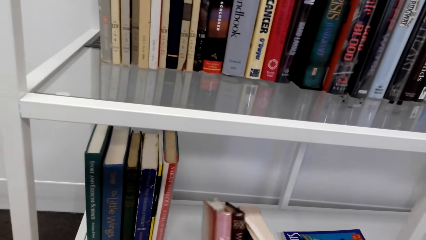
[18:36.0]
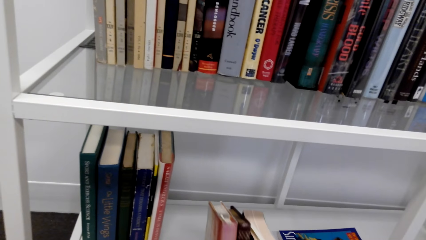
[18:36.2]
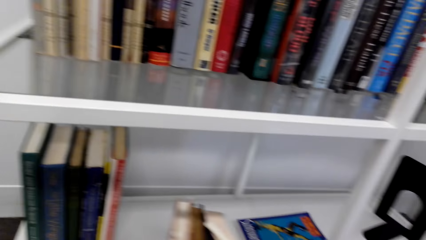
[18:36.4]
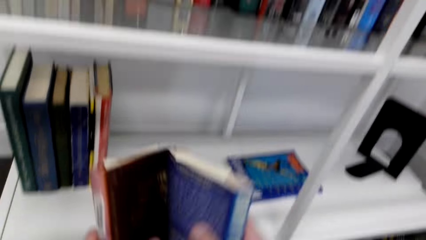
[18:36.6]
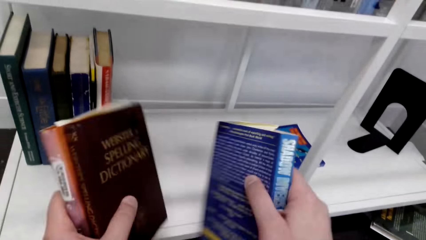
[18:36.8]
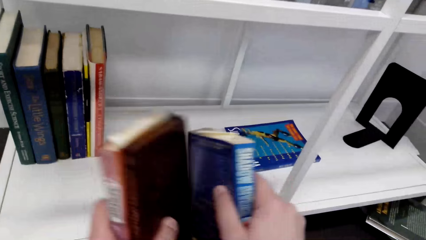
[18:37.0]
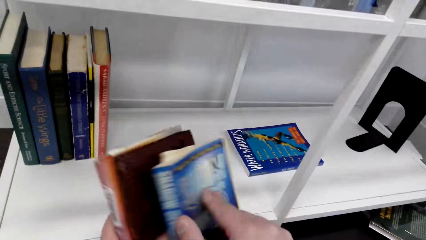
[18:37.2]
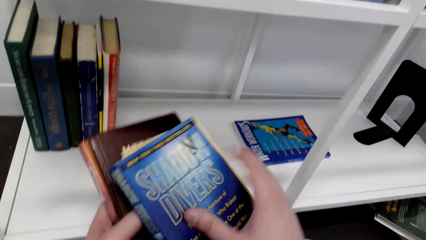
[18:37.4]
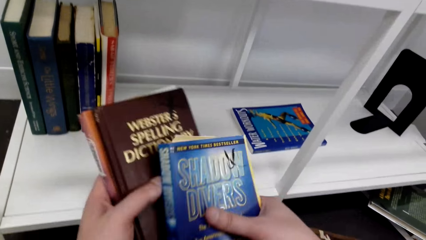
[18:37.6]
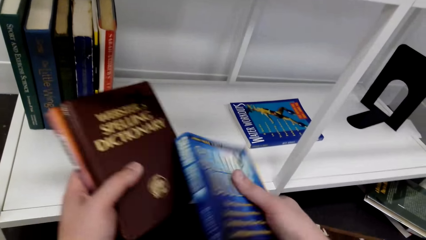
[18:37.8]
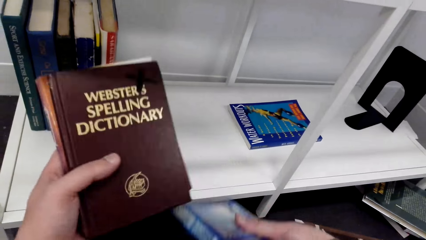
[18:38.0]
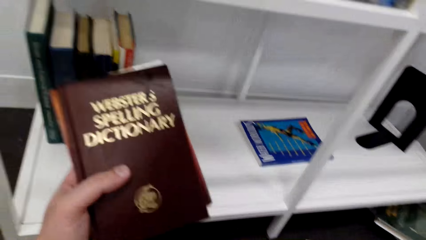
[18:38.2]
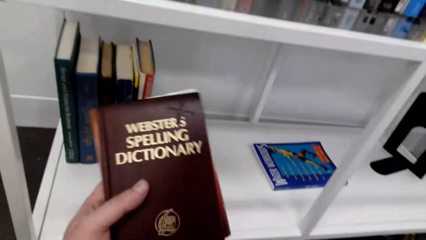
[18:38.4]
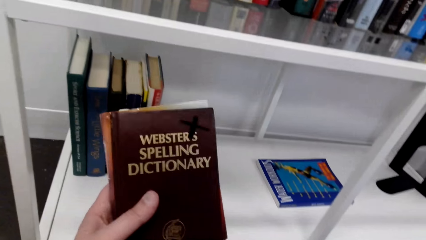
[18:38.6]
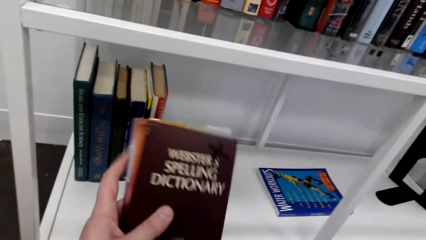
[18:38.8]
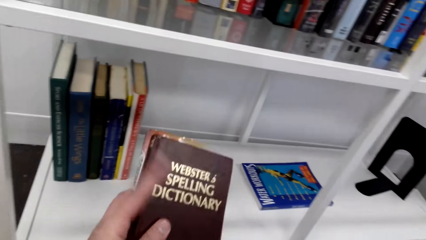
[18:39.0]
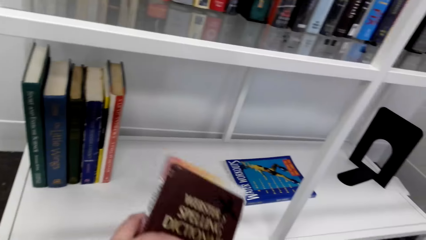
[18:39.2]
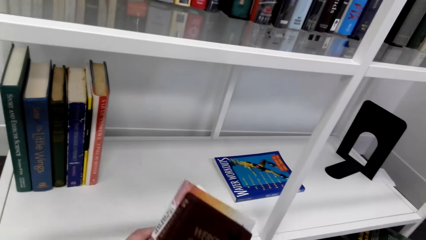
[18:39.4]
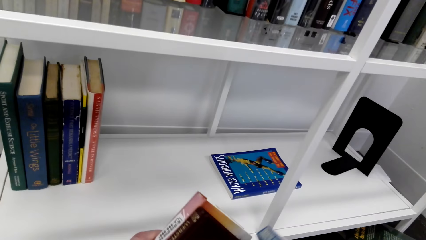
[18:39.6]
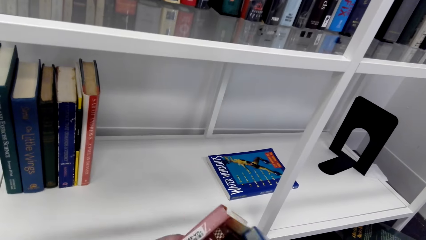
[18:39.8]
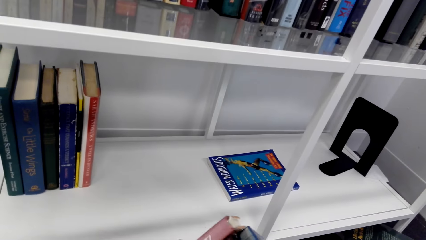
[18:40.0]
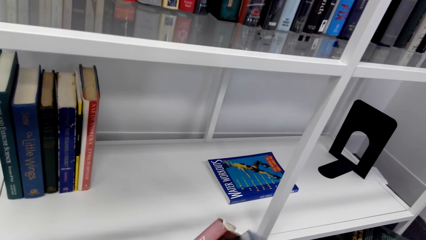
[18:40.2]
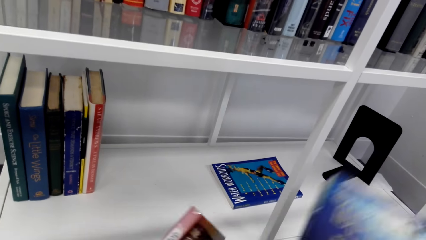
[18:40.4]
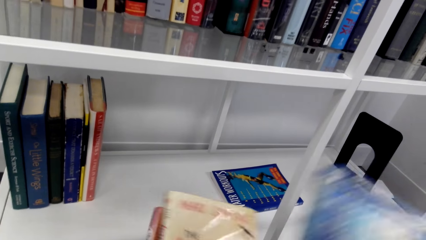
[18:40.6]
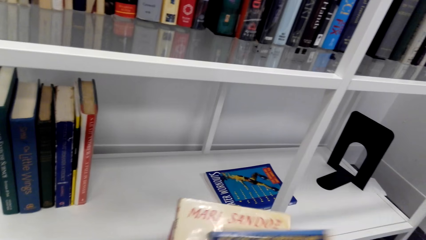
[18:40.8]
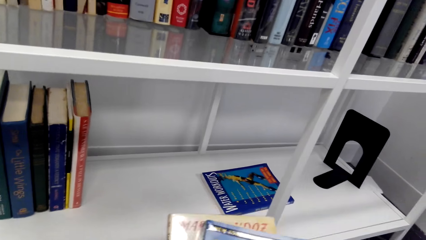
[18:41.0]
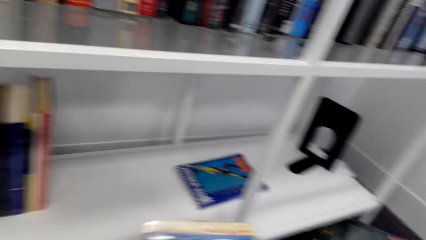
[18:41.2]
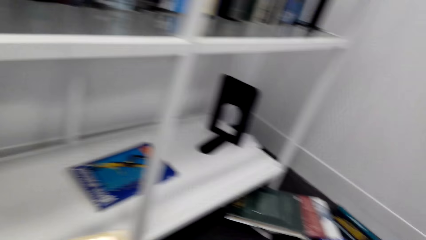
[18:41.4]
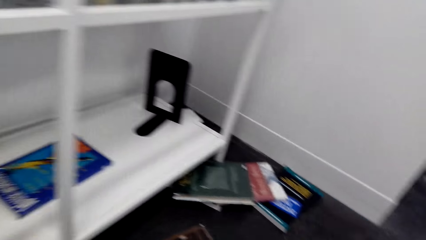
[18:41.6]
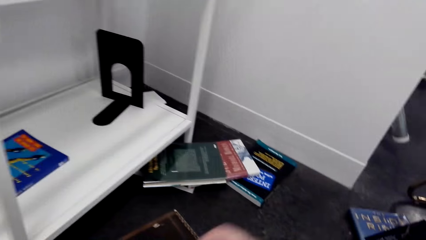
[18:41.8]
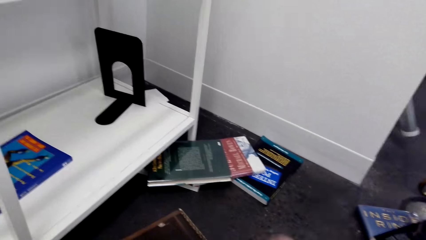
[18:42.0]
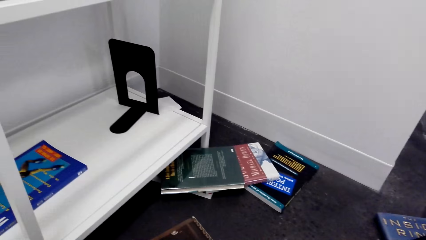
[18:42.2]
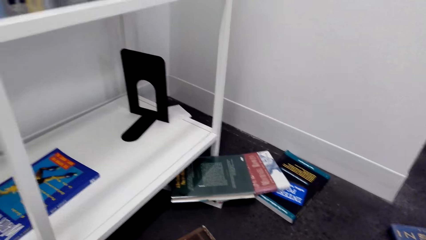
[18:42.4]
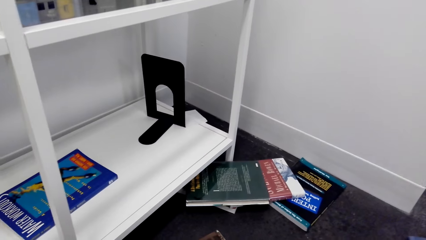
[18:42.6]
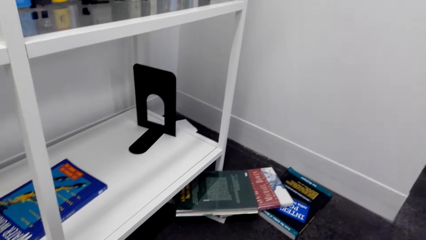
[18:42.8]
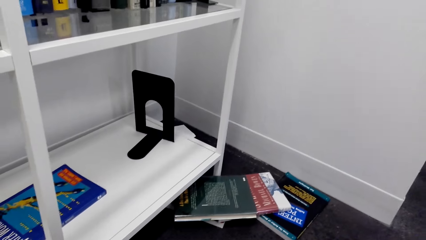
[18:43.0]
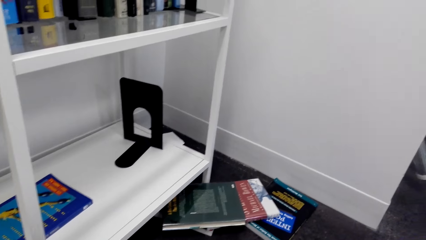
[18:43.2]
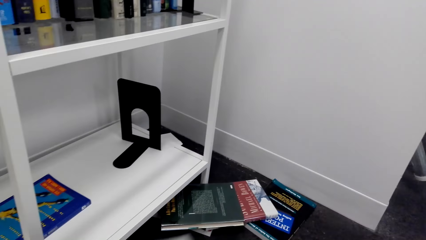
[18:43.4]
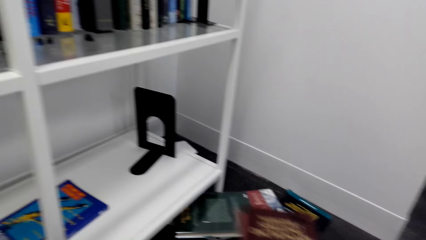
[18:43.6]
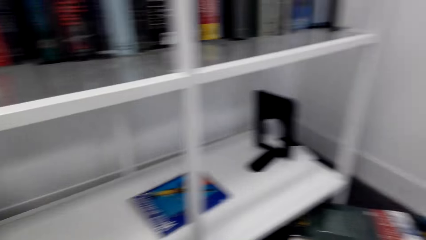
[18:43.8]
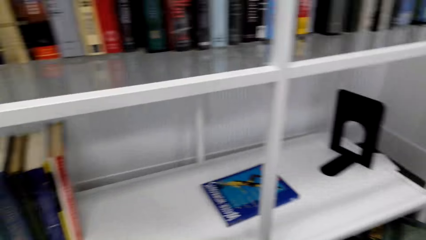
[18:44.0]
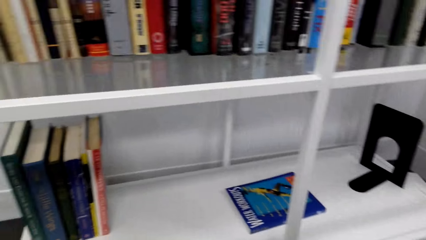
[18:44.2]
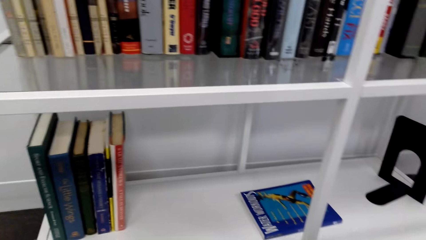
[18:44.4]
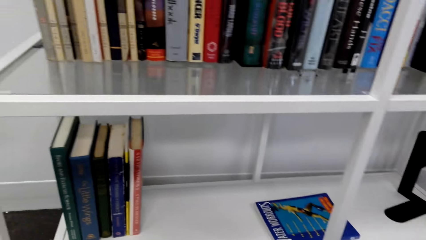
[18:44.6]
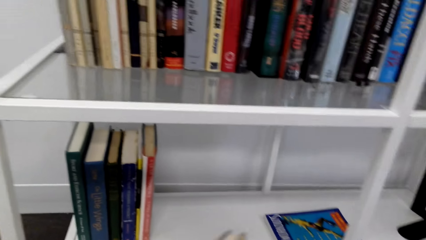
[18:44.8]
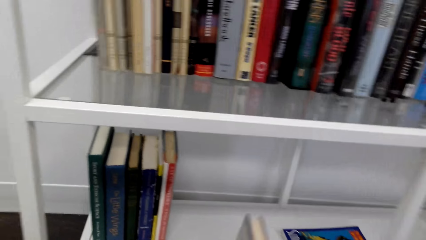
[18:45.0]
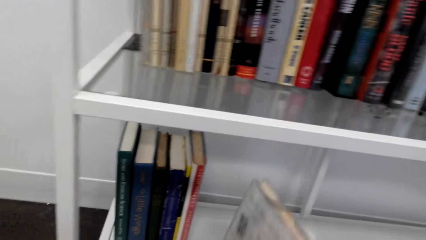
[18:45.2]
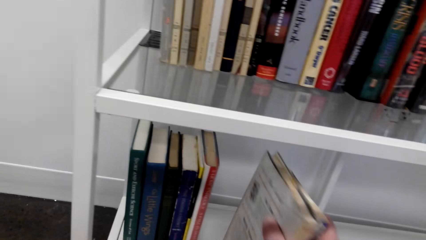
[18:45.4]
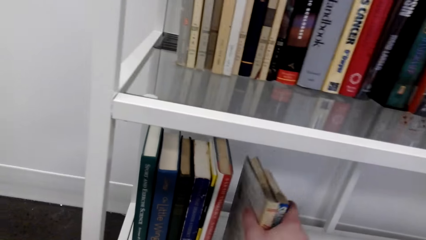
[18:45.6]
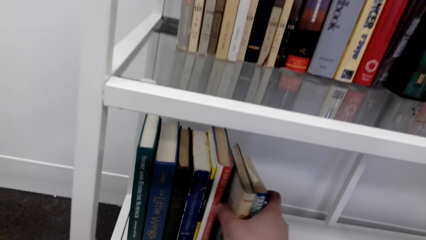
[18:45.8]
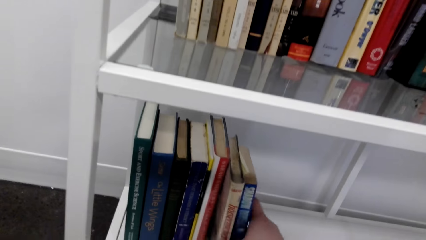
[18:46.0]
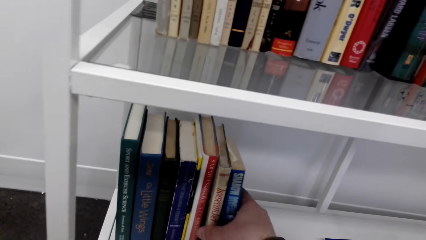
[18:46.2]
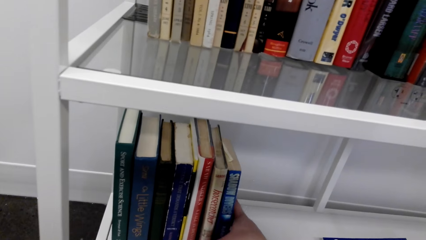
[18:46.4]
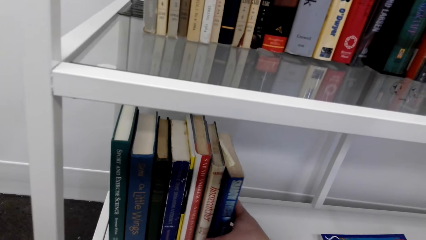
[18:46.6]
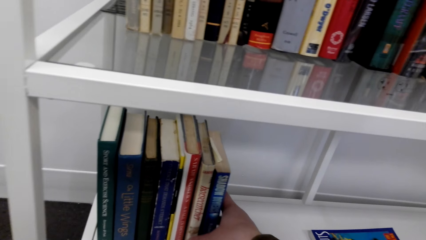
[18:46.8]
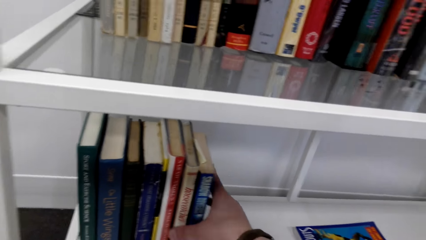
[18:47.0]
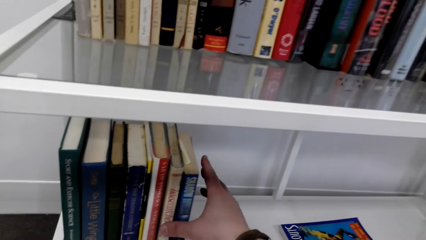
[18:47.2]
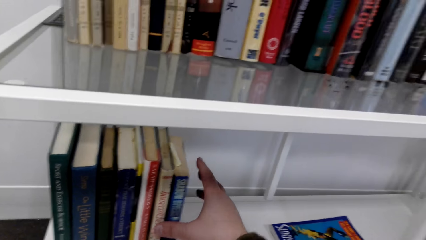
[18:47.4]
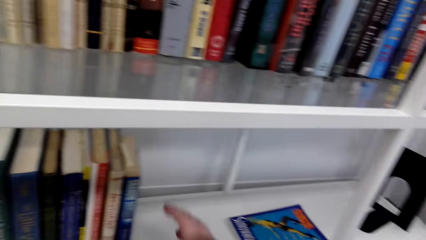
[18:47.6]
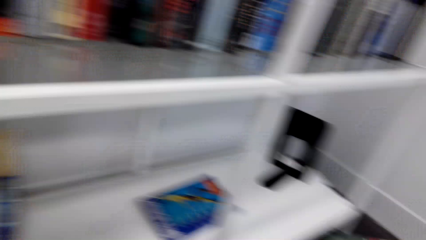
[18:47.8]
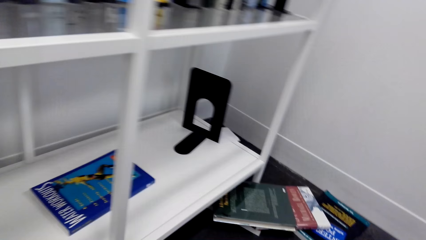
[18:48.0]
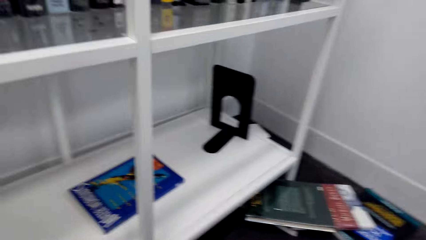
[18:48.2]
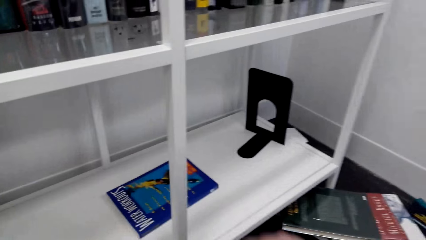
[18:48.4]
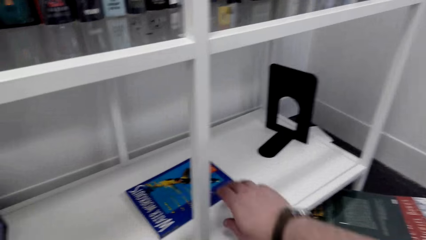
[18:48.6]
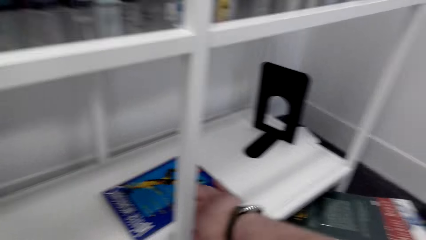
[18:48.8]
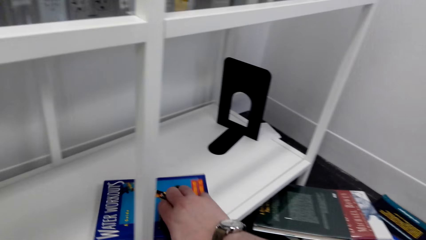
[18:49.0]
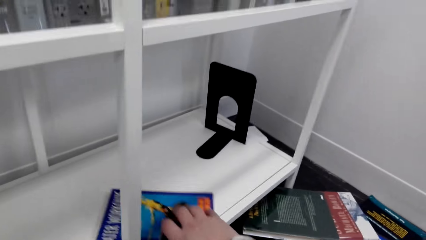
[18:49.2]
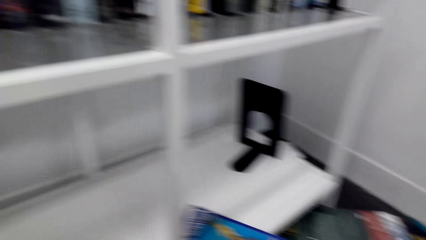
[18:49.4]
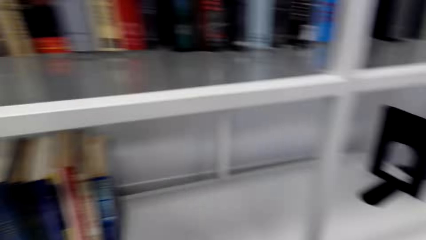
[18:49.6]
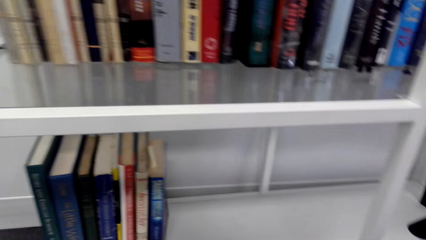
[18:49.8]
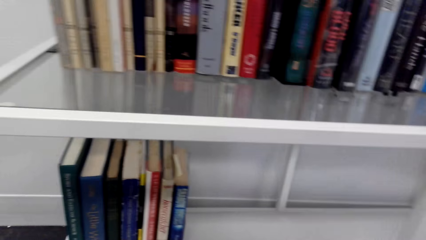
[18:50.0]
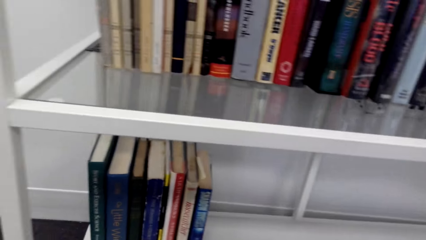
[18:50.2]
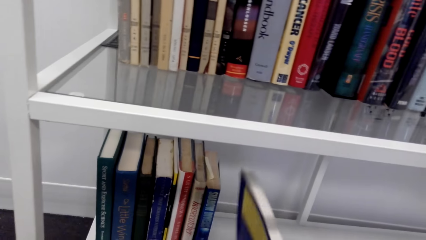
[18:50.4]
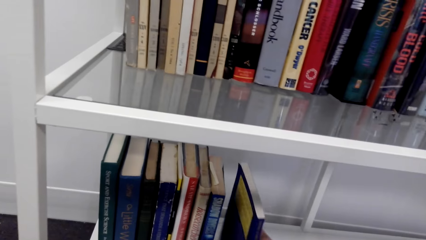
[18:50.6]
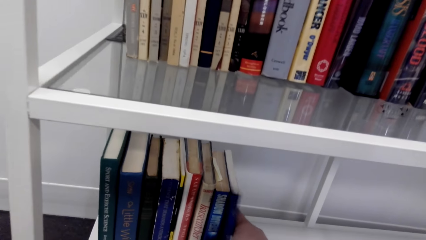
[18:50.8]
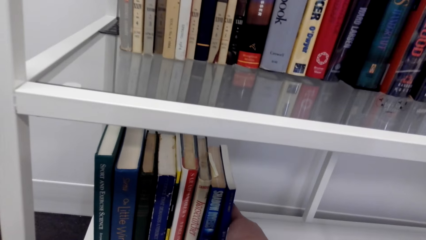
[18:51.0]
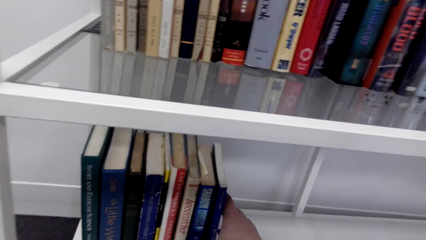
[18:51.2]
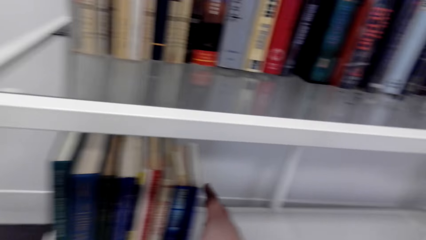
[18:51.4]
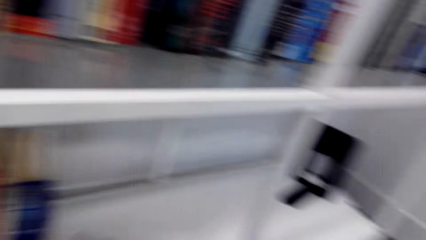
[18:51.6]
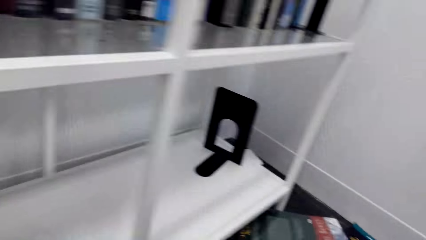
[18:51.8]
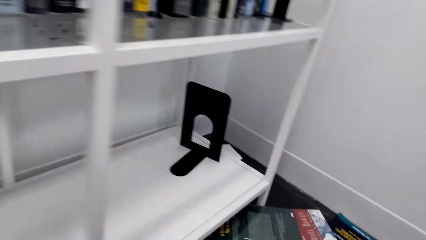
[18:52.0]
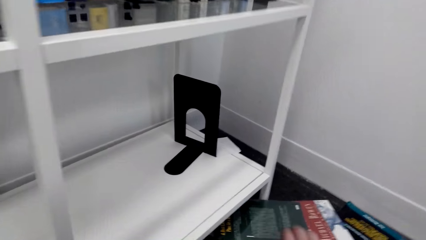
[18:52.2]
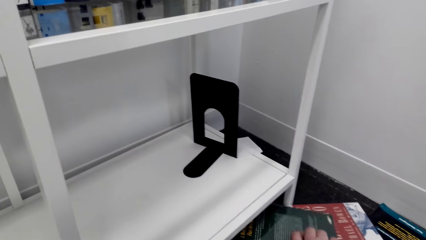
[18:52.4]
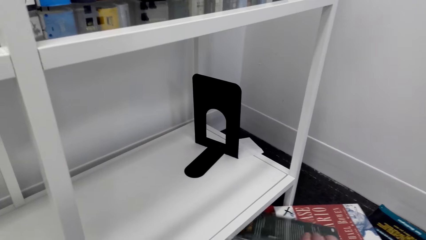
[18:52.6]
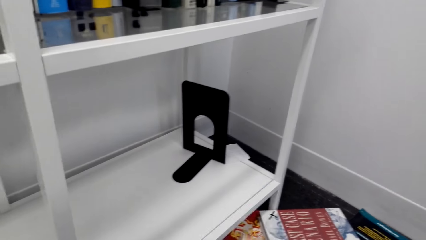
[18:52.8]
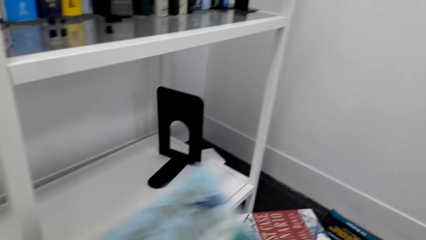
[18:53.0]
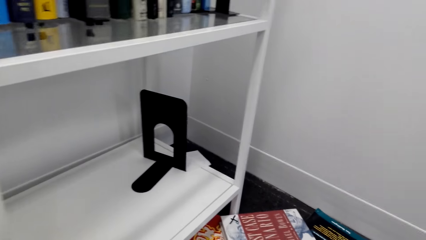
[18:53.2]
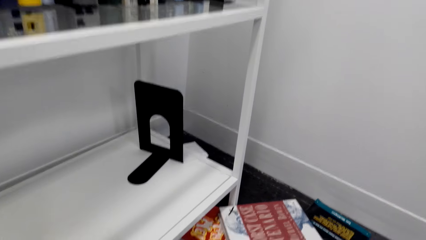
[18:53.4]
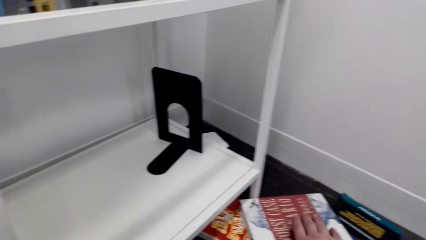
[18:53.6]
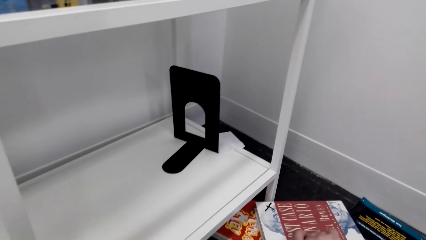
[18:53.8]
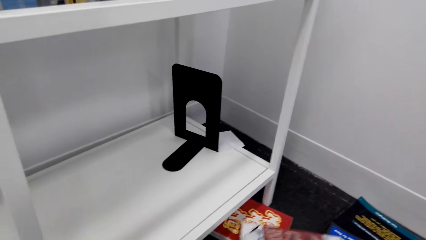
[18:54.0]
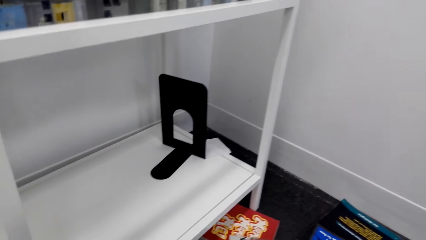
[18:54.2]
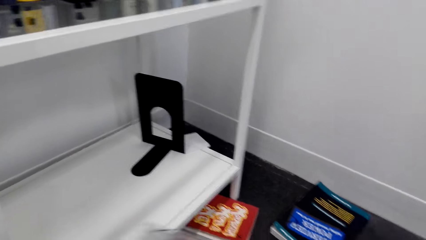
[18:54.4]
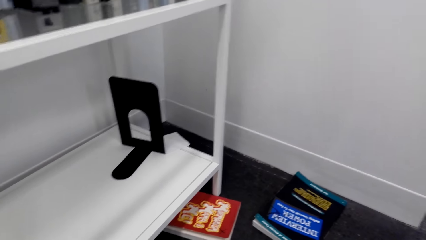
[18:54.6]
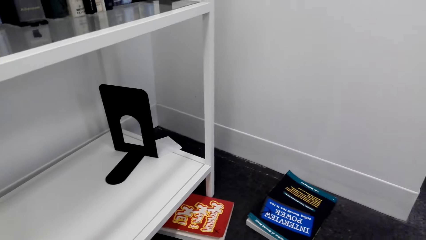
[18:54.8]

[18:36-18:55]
The camera wearer arranges the books on the shelf. They pick a book from the shelf, arrange the book on the shelf, and pick books from the floor.
